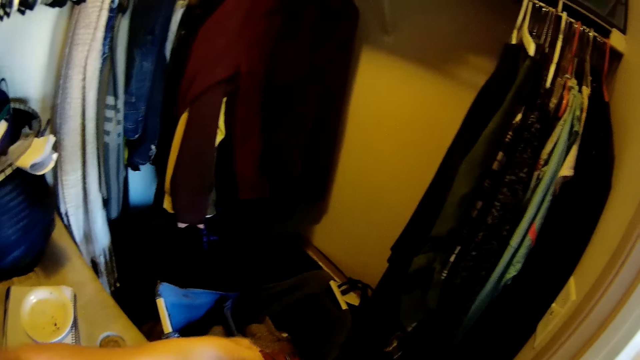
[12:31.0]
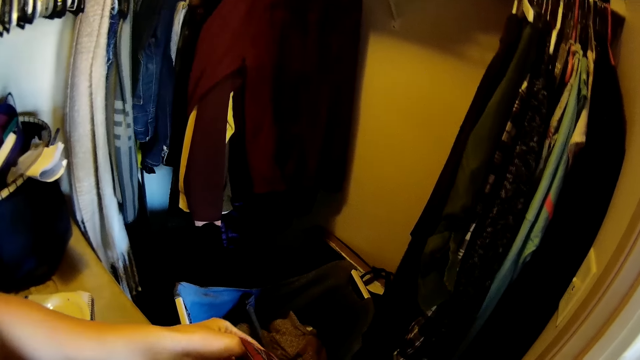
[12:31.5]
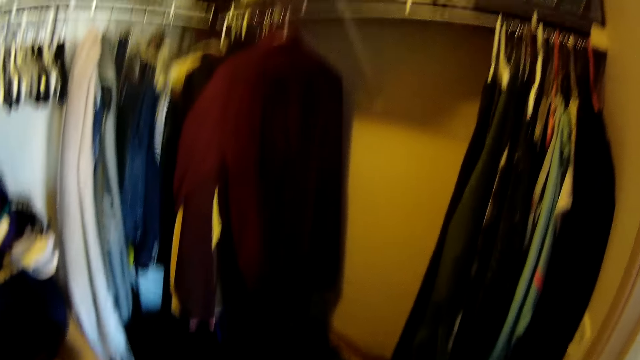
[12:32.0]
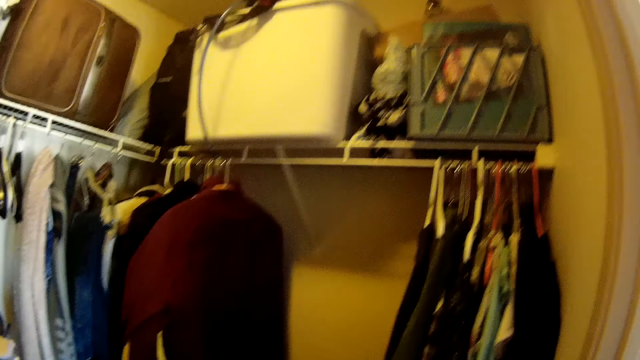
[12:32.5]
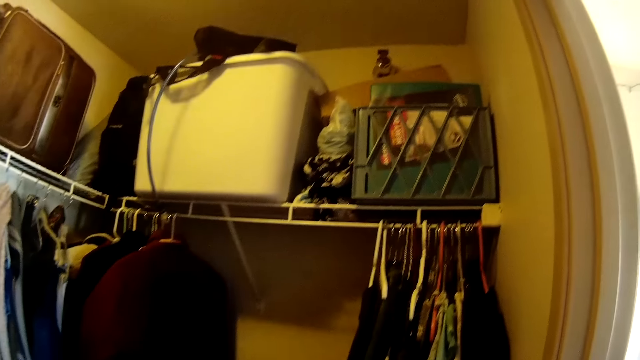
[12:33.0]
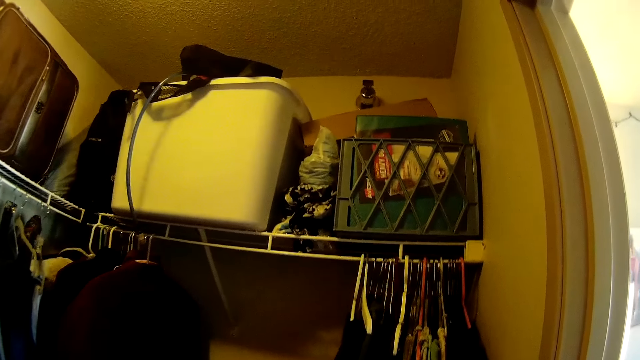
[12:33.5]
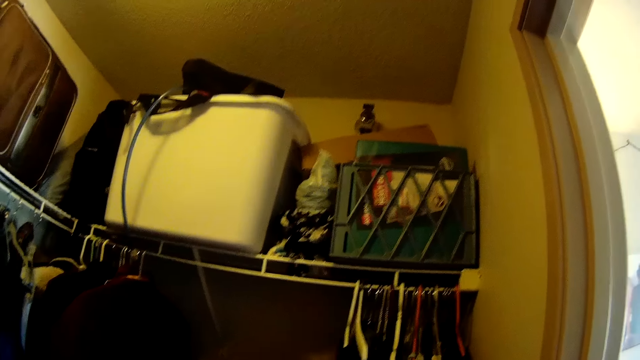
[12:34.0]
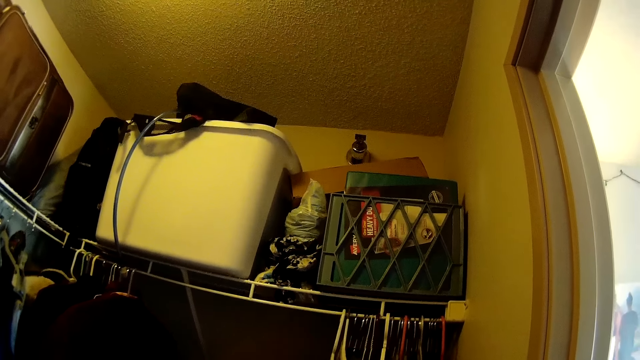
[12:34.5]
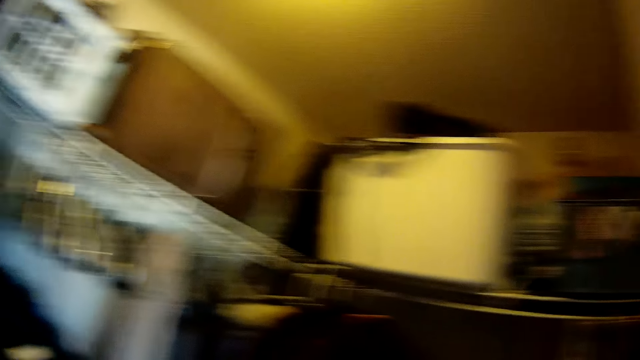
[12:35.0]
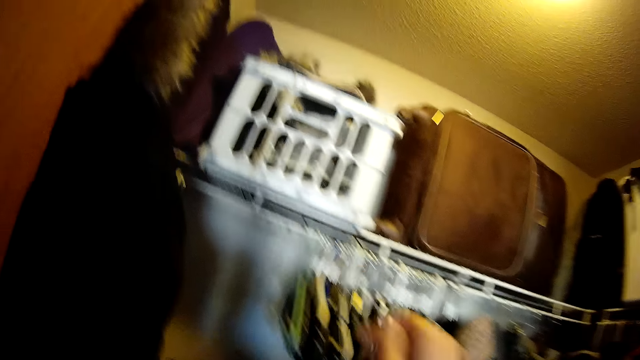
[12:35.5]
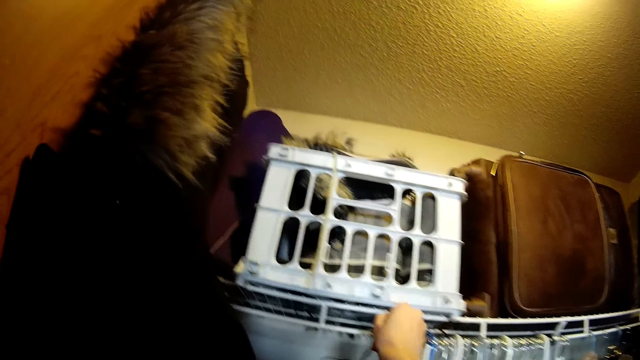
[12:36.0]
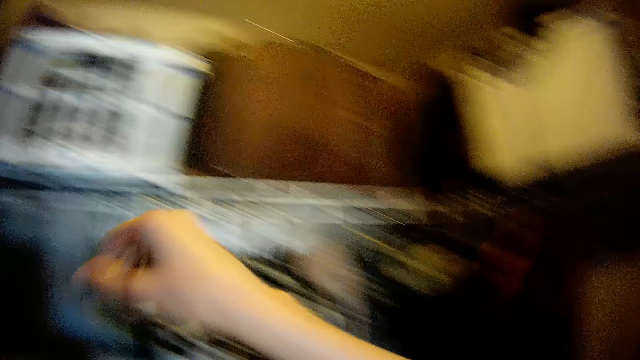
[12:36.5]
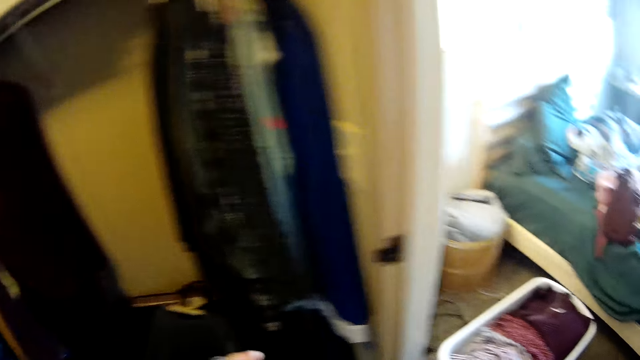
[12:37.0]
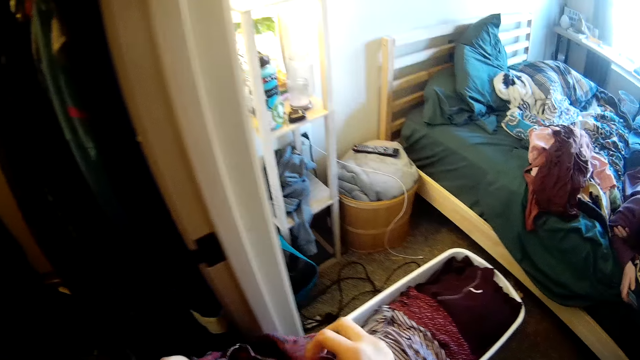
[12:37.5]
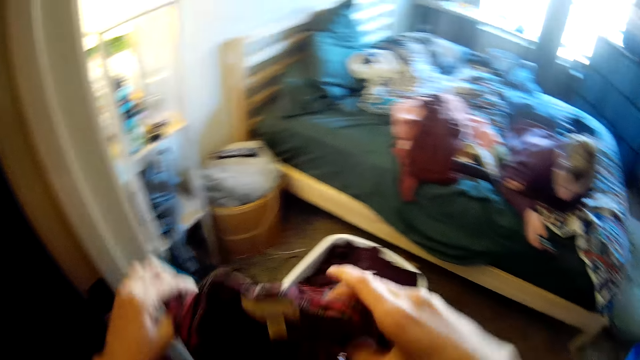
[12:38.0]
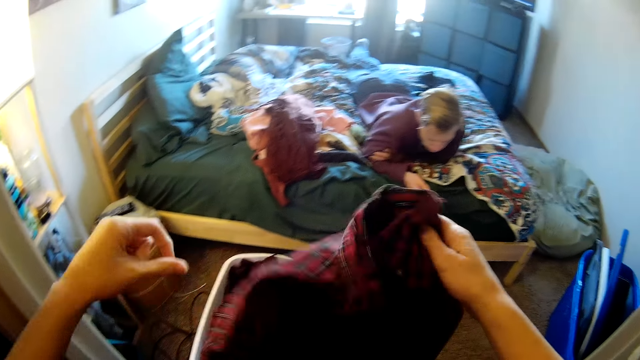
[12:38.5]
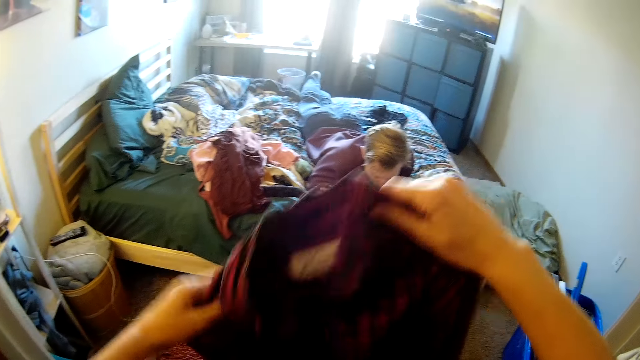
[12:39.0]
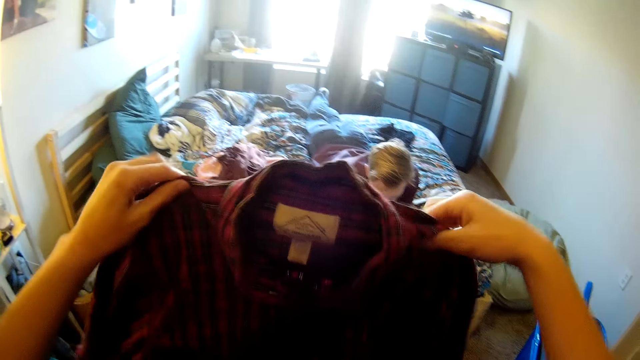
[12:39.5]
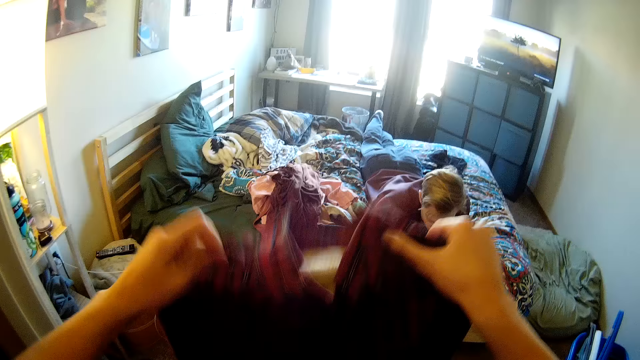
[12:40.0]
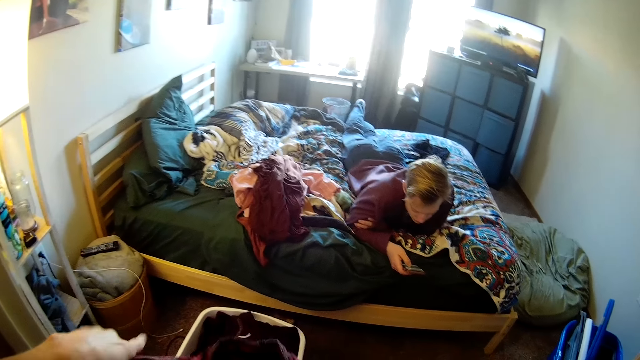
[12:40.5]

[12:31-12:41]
The camera wearer puts the cloth hanger on a shelf. They look around. They fold the piece of cloth and hold the cloth with both hands.

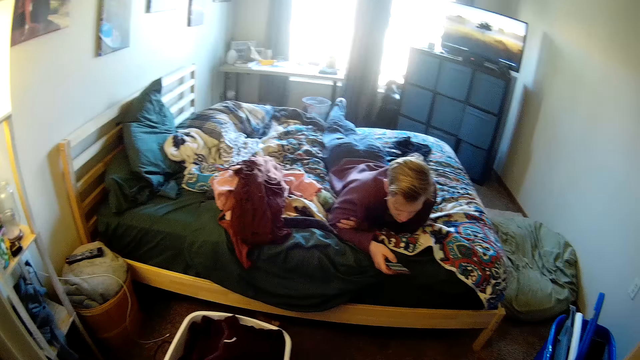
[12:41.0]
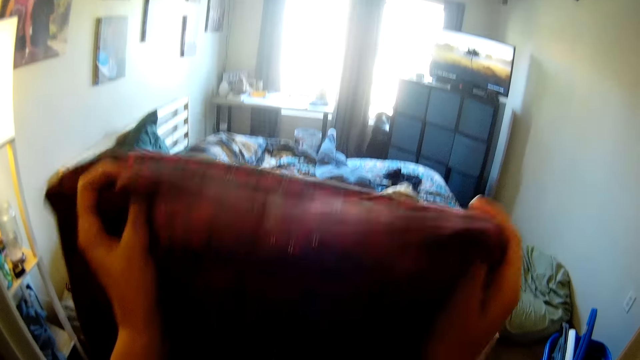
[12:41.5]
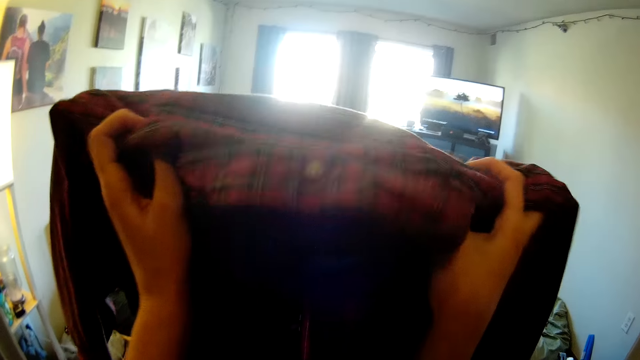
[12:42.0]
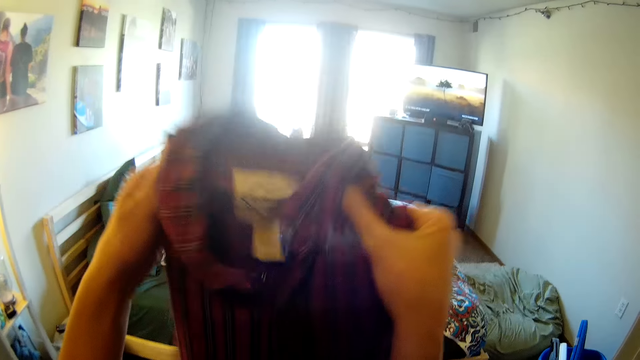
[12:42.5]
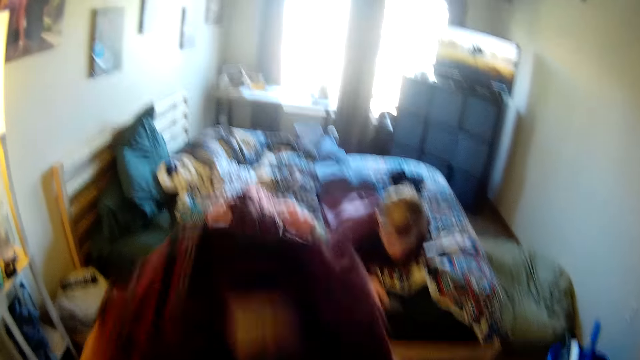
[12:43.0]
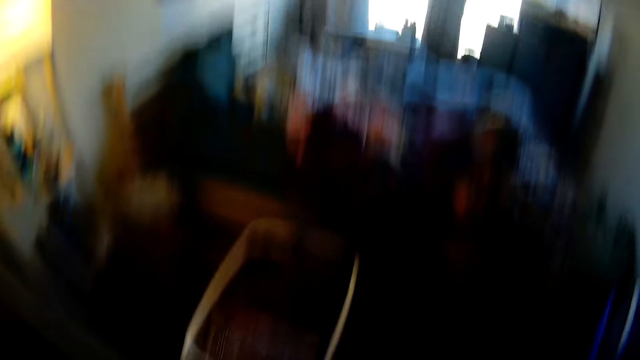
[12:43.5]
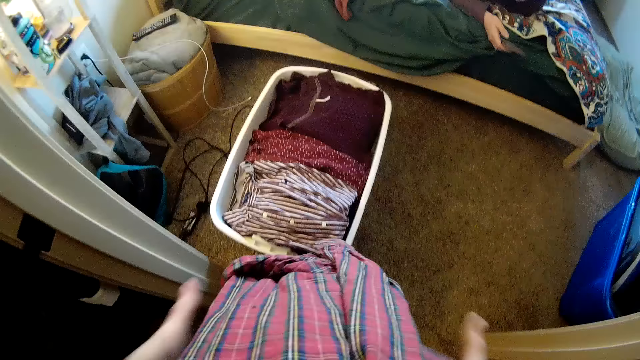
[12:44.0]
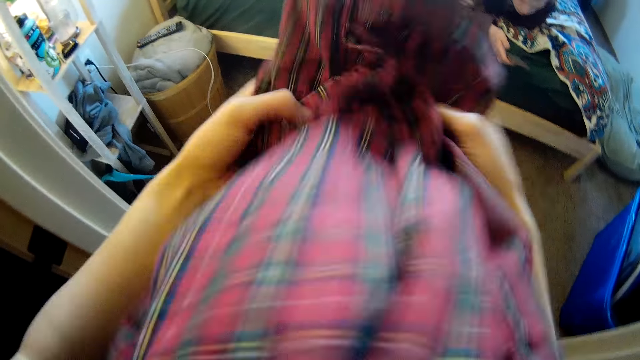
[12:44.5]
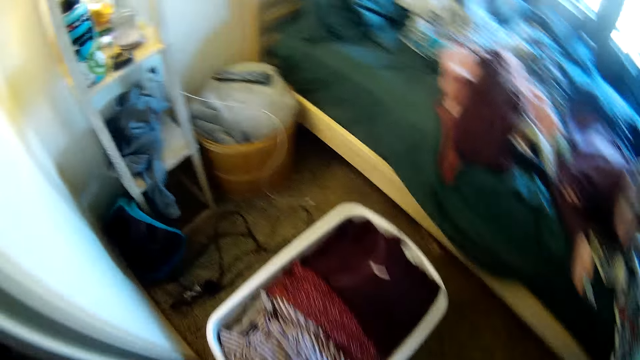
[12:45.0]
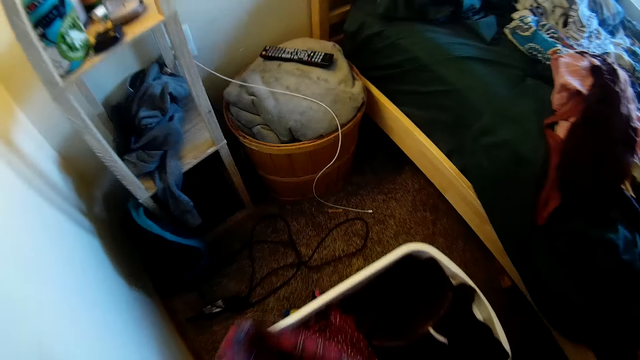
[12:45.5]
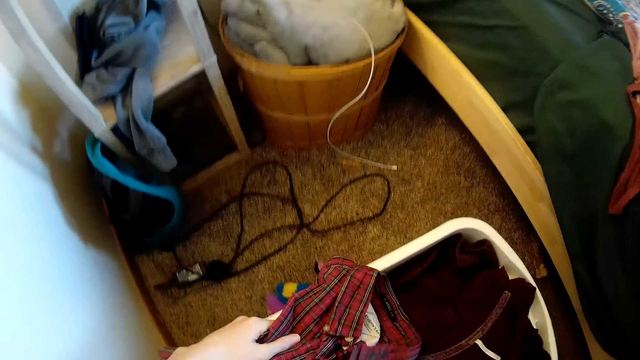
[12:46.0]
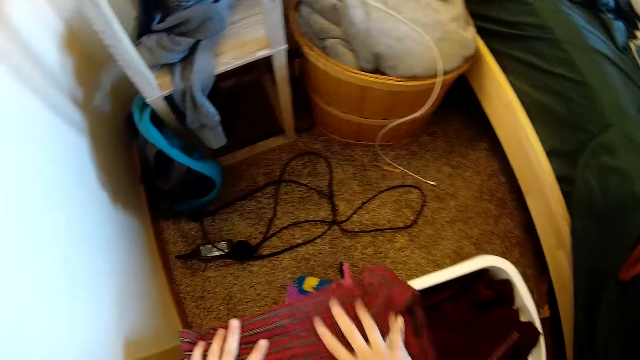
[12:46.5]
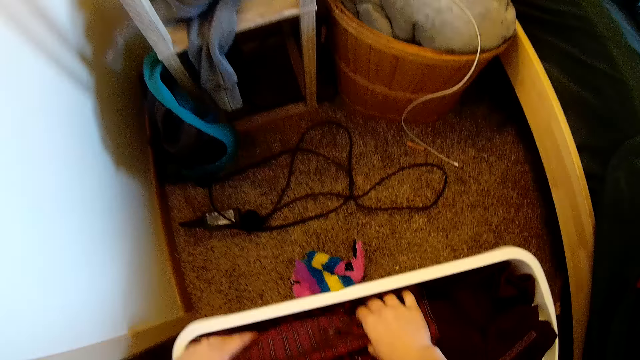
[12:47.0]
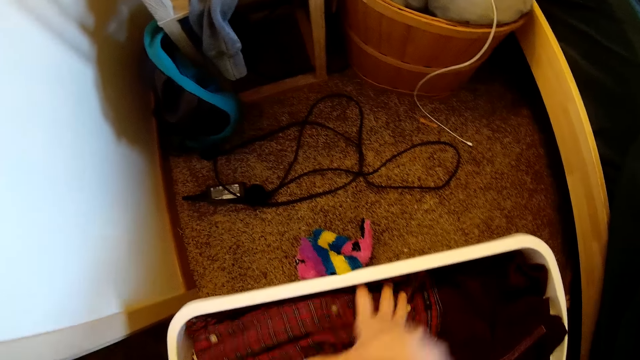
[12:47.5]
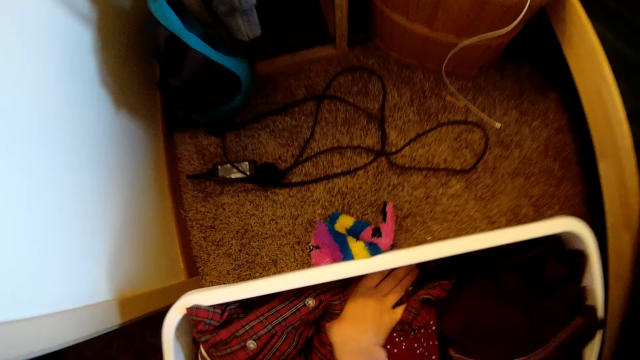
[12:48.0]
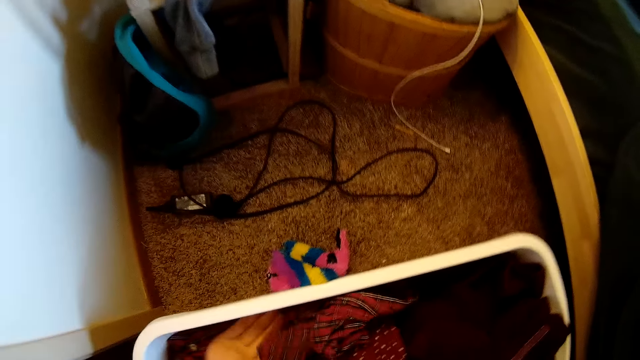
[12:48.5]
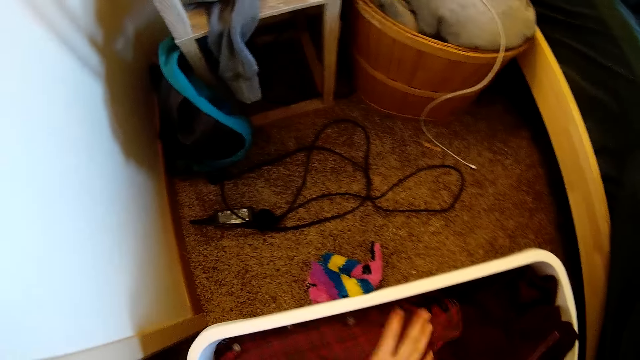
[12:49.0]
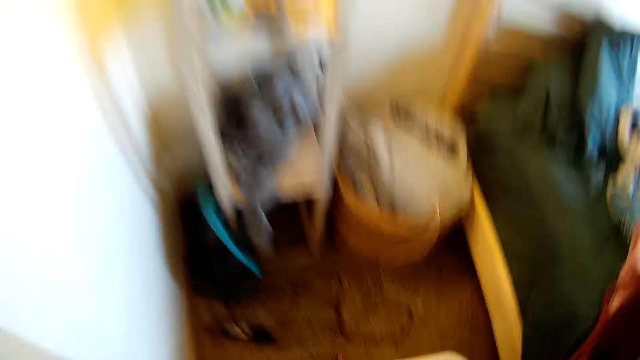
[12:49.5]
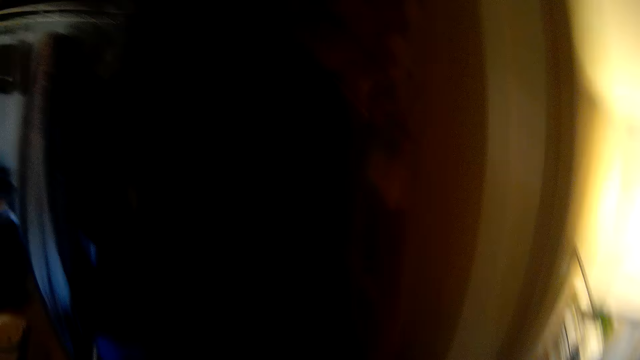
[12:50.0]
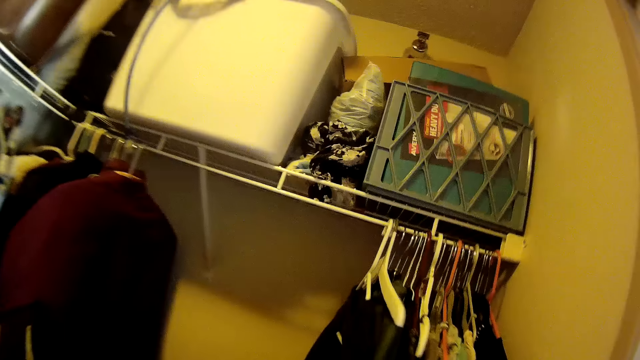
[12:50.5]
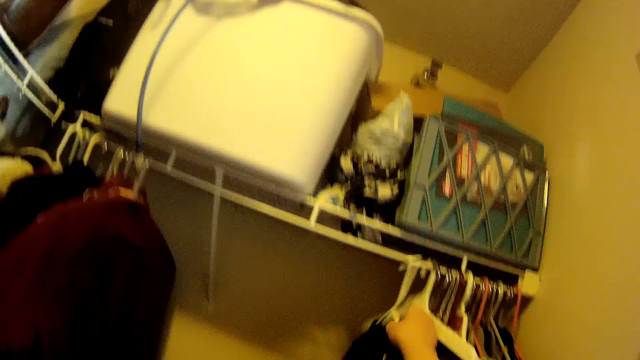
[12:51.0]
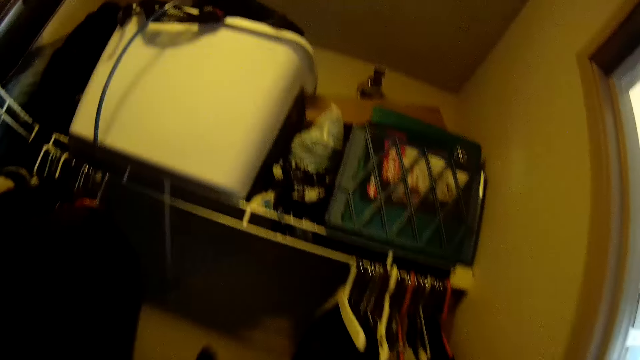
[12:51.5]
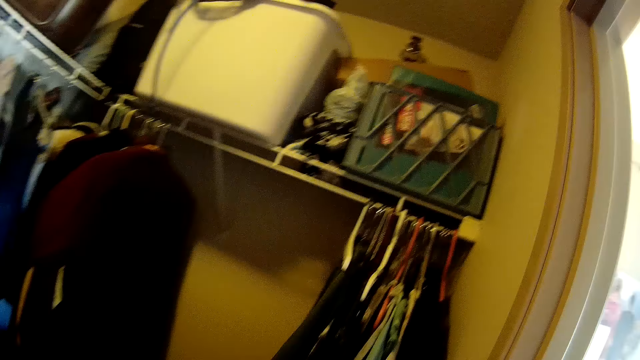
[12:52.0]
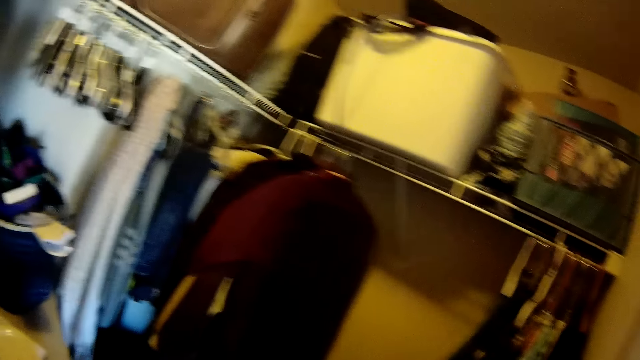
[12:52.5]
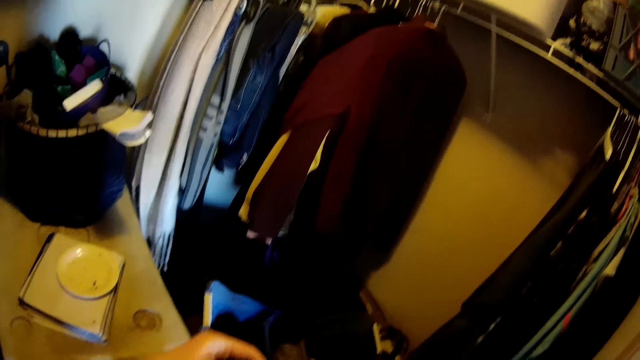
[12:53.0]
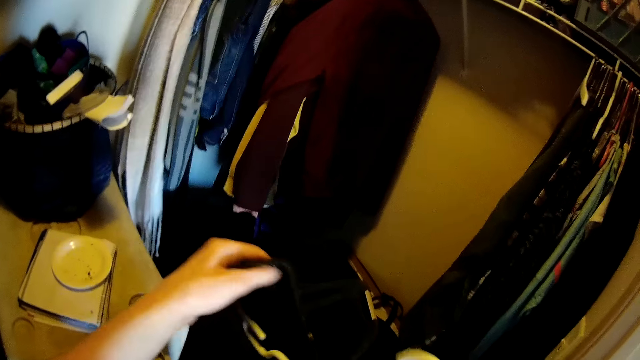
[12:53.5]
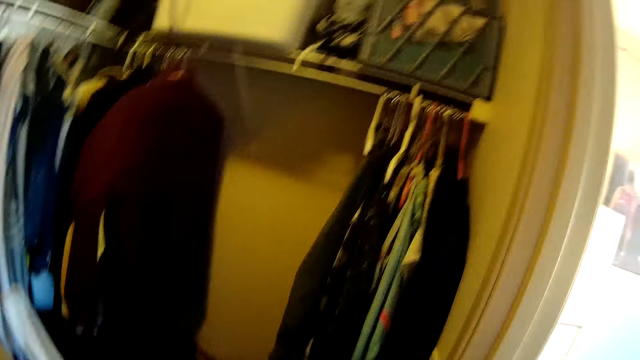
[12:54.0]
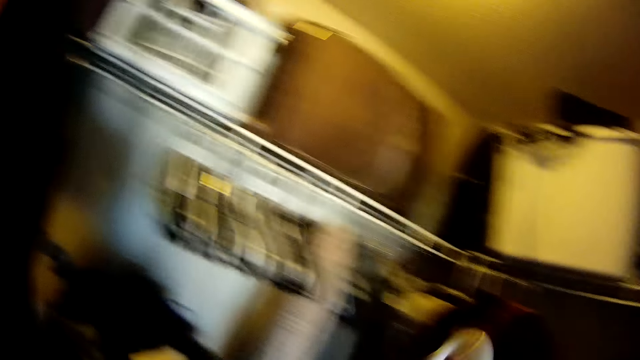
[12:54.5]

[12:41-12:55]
The camera wearer folds the cloth with both hands. They put the cloth in a white clothes bin. They look around, walk towards the clothes at the shelf, and pick up the cloth in a hanger from the shelf. They remove the cloth from the hanger with hands.
